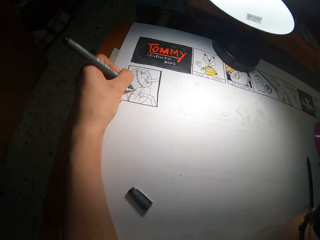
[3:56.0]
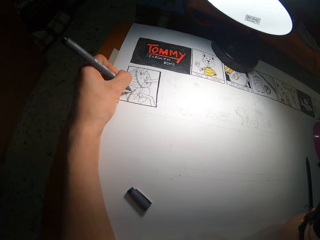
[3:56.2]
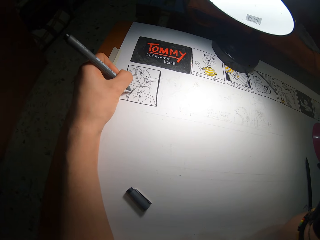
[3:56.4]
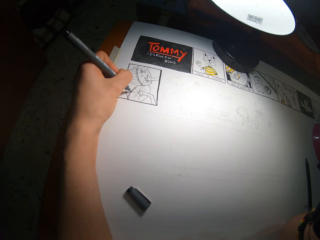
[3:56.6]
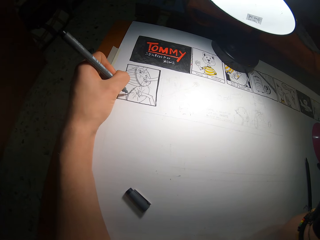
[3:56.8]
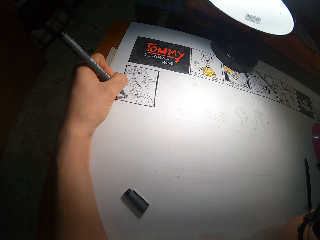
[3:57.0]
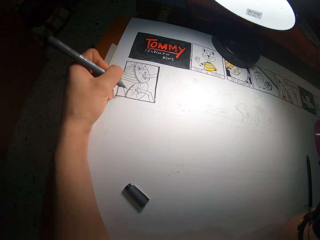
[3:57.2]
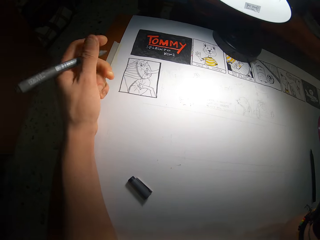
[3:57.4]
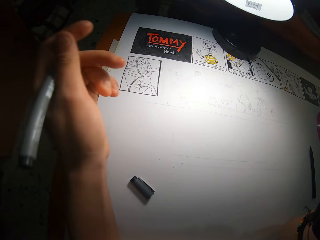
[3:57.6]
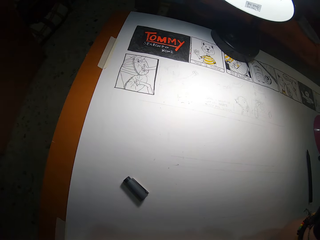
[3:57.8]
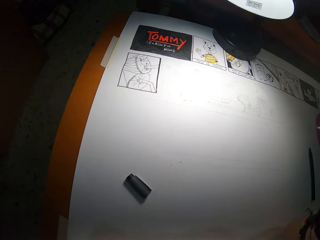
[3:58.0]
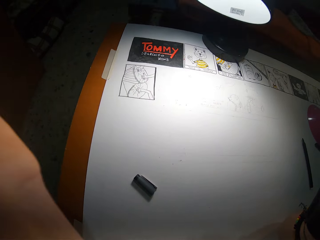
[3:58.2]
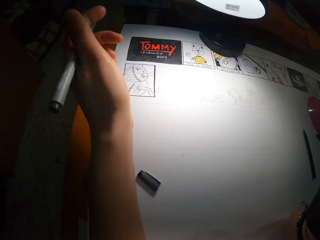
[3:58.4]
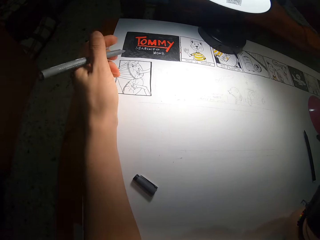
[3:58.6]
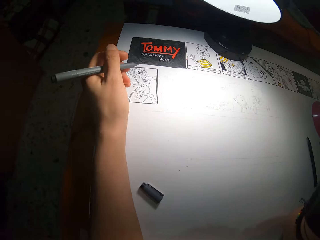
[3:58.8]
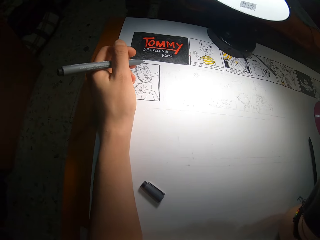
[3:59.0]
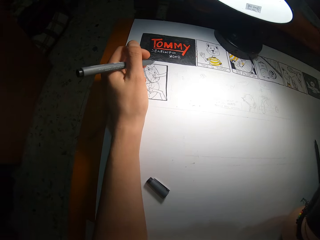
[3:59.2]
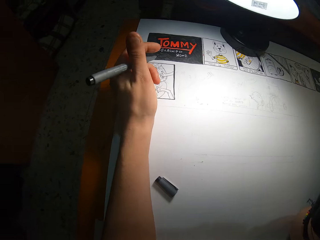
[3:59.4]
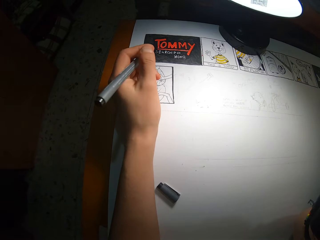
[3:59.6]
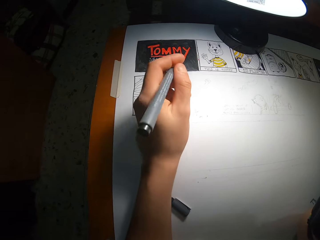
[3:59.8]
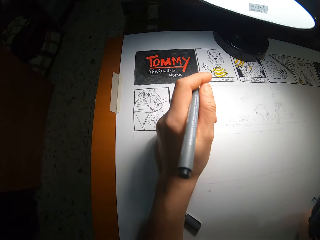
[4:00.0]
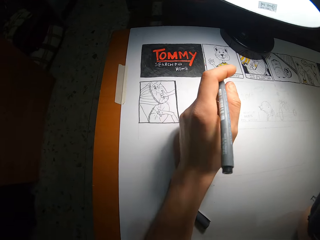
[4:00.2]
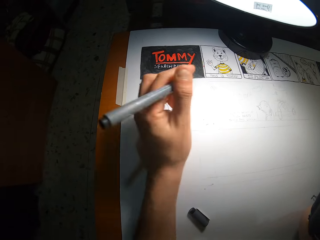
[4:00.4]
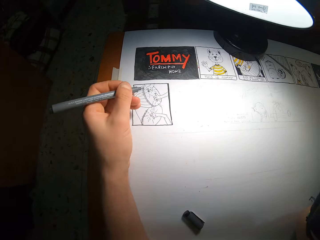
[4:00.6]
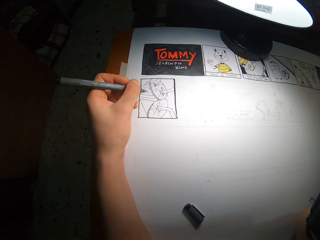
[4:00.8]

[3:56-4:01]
The camera wearer adjusts the camera on his head with his left hand. He drops his left hand on the drawing book. He shifts the coloring pen cover on the drawing book with his left arm.

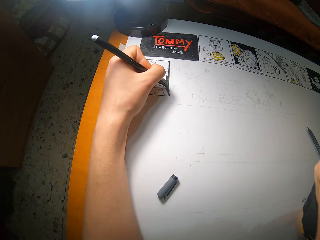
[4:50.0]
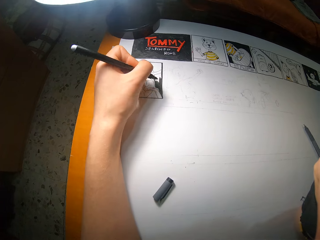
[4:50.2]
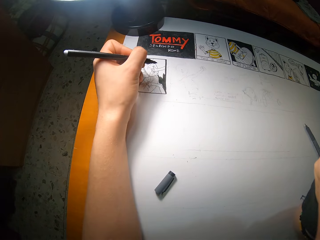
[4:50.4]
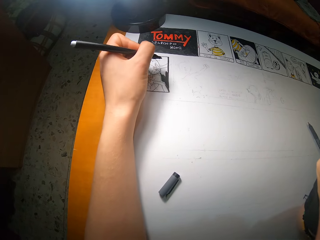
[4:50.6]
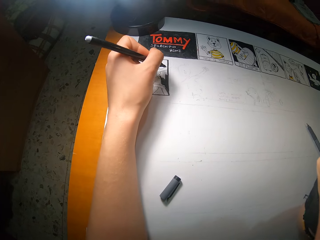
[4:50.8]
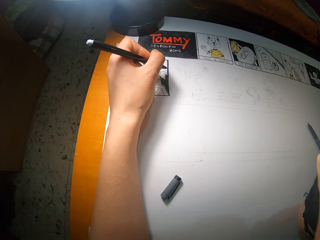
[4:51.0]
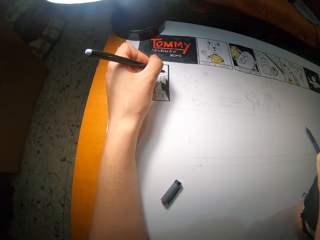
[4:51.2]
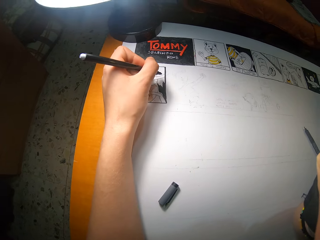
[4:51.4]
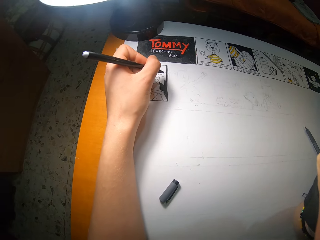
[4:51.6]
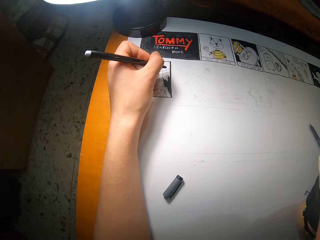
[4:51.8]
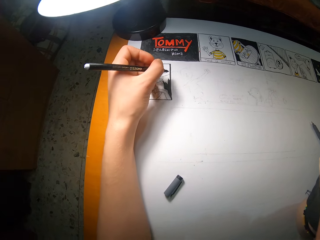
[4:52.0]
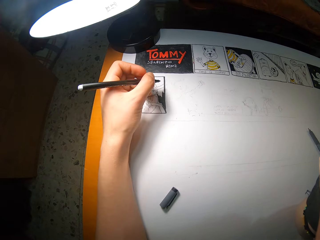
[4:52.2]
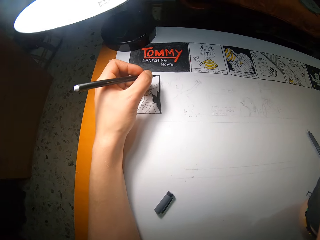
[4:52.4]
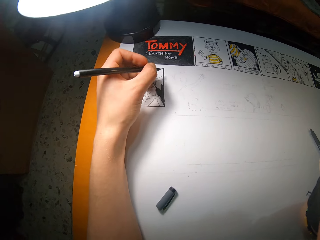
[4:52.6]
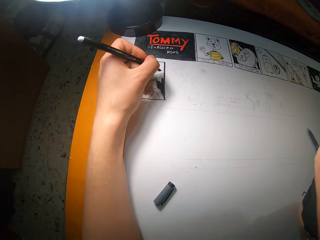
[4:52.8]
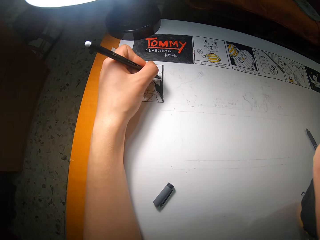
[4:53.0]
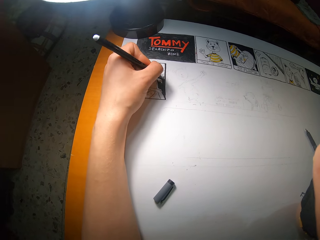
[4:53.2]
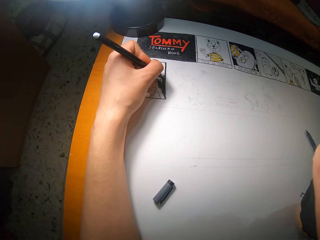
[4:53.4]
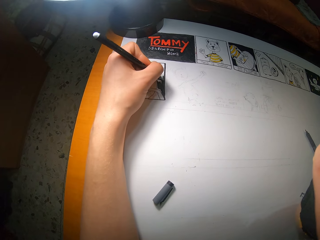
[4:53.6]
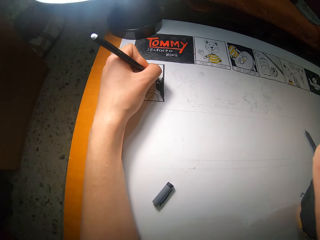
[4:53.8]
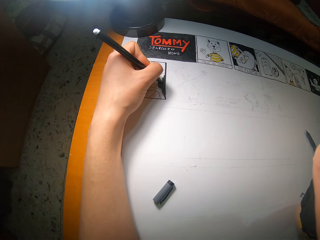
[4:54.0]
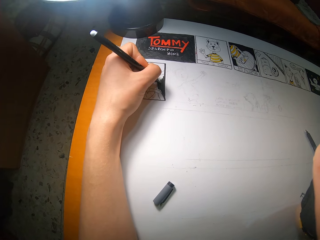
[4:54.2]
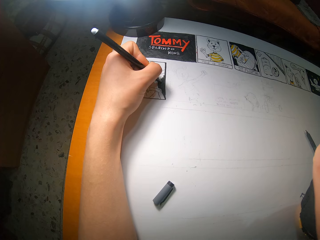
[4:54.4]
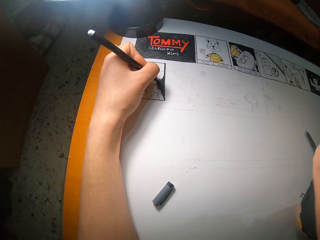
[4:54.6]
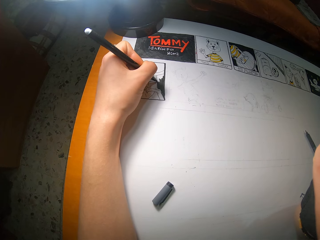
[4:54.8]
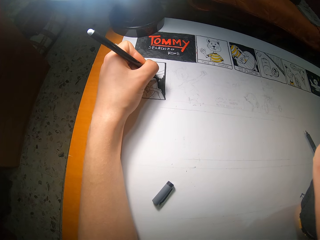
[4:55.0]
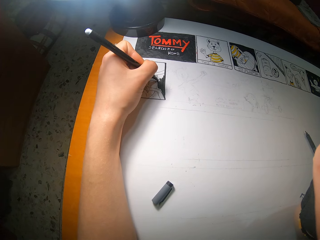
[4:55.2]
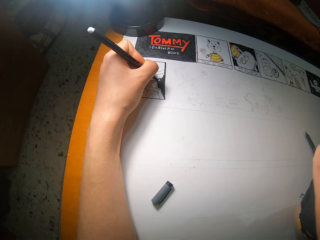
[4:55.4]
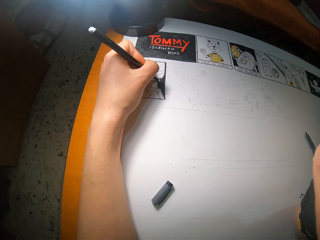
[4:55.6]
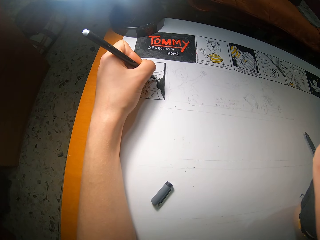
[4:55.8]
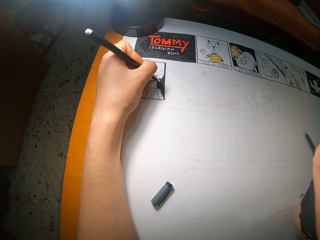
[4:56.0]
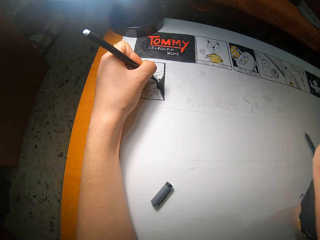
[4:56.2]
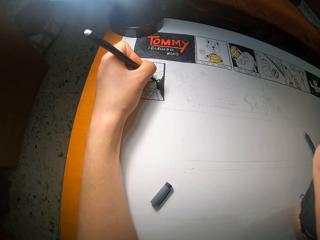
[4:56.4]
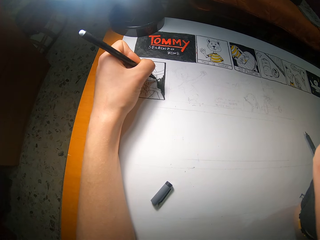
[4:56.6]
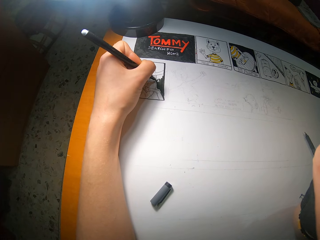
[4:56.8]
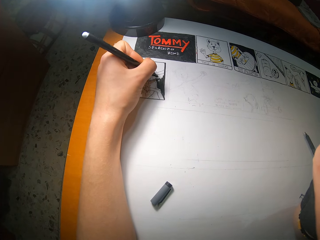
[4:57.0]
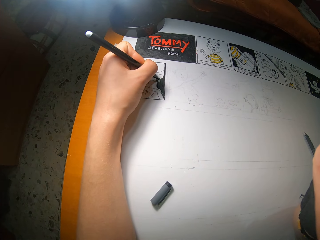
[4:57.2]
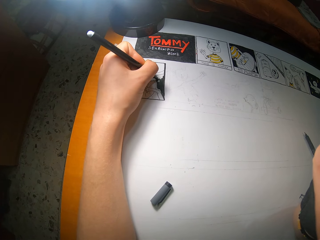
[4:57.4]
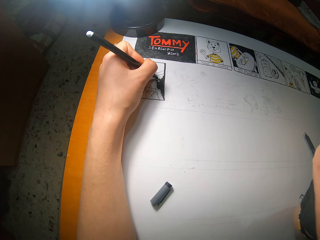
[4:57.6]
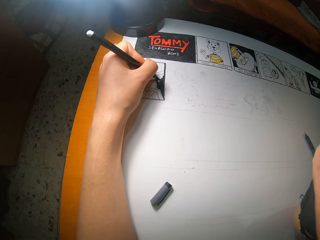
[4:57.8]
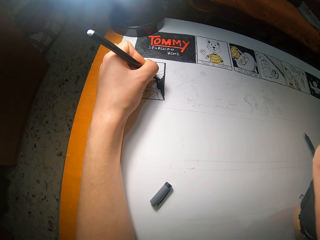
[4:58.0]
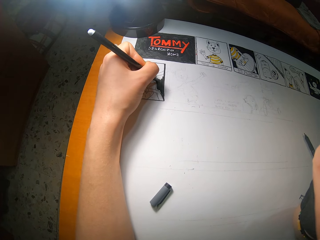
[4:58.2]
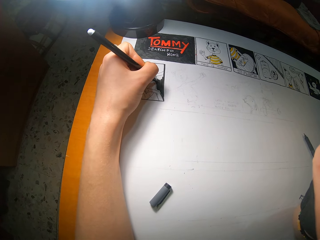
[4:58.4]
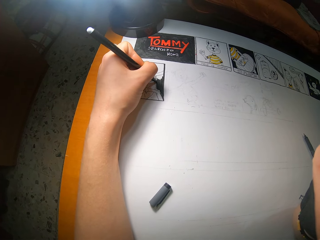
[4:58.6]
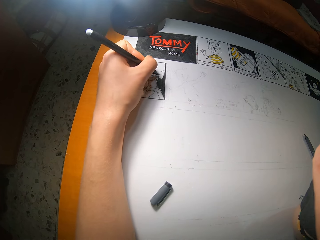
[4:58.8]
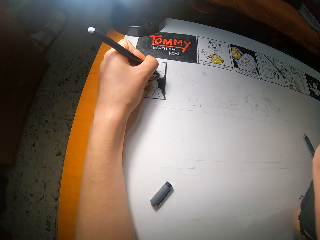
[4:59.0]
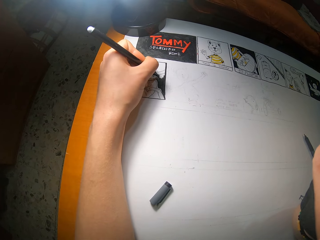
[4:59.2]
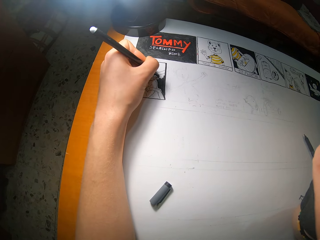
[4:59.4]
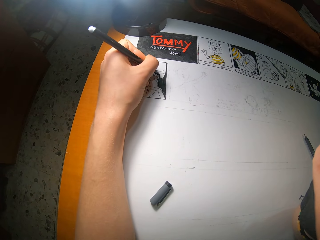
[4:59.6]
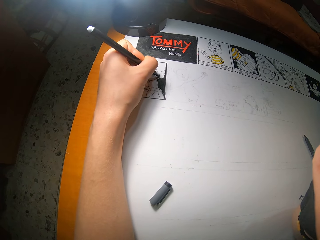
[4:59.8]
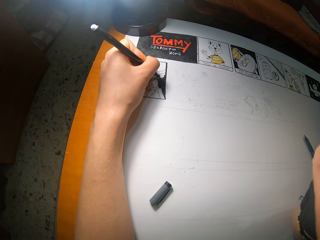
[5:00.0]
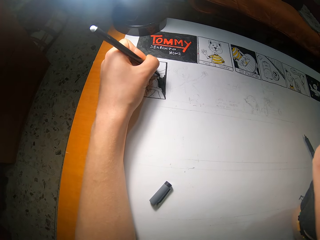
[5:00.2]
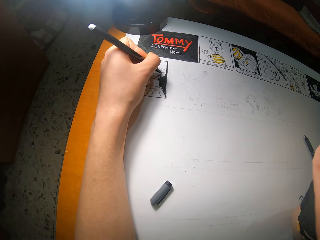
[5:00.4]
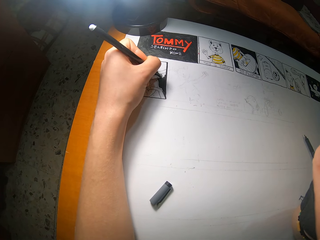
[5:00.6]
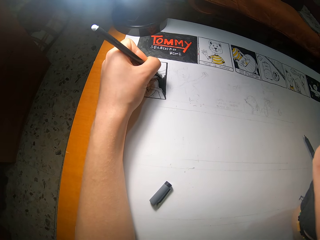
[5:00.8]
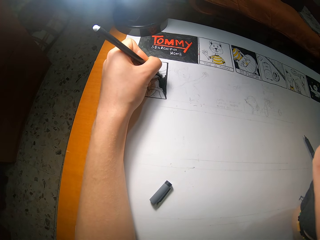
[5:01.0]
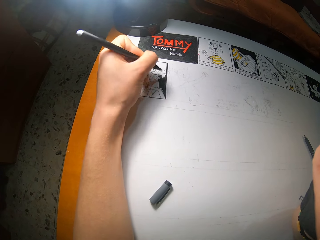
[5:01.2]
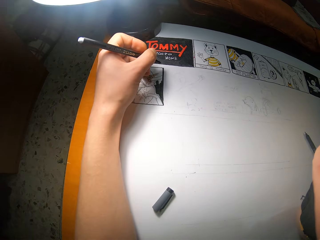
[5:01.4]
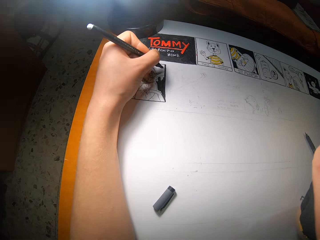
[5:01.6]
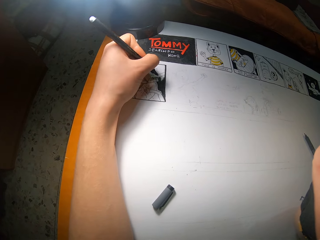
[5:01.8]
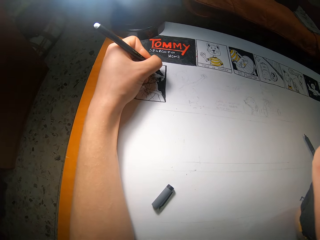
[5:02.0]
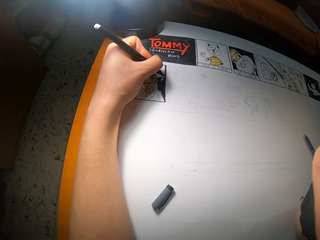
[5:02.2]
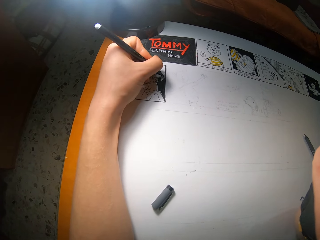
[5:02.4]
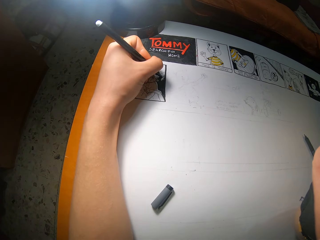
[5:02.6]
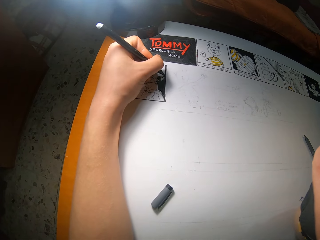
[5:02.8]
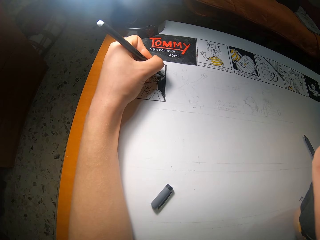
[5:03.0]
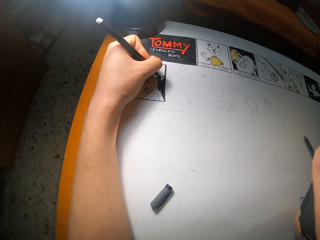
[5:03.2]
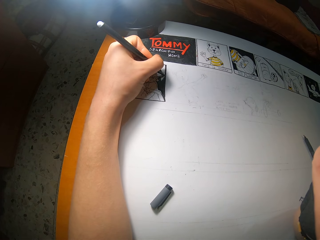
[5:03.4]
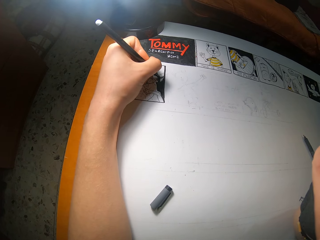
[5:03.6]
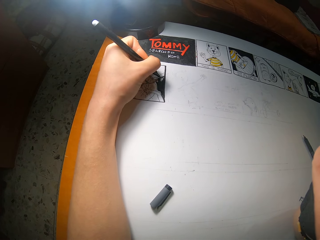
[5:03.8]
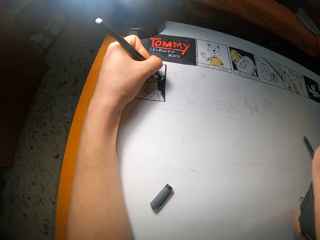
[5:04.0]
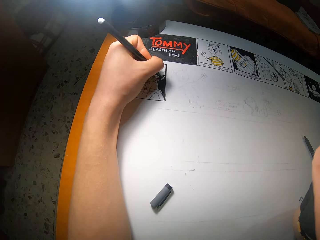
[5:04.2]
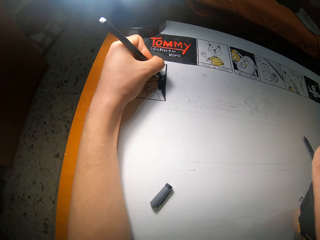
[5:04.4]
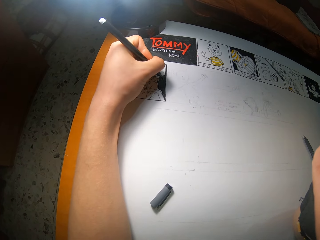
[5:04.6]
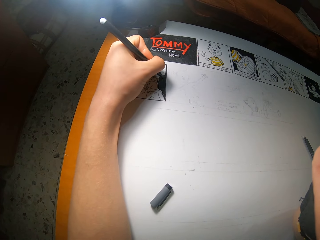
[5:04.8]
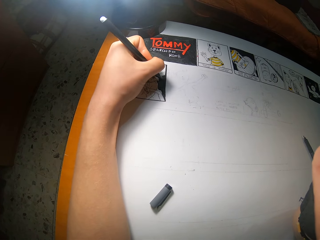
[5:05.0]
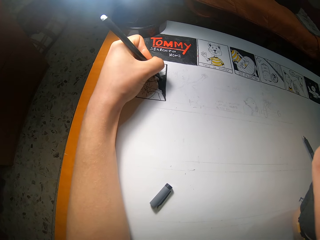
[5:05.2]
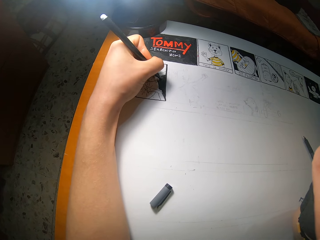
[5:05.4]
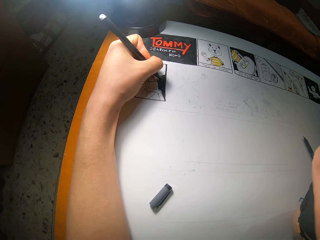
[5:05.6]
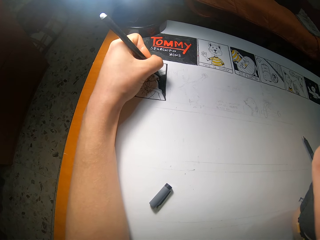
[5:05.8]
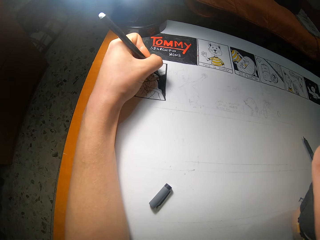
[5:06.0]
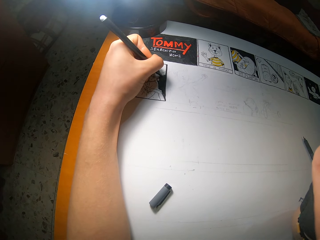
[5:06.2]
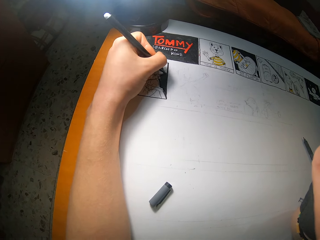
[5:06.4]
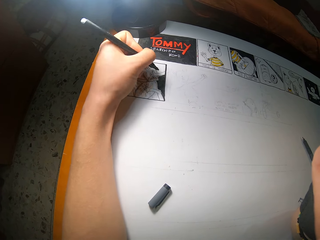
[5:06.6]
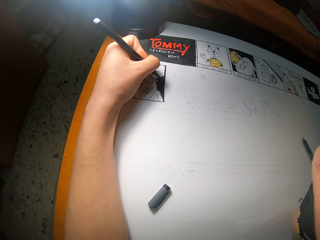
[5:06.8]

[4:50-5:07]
The camera wearer lifts a hand with a pen. They draw on the book.
